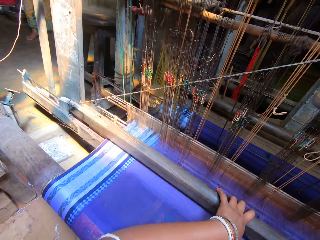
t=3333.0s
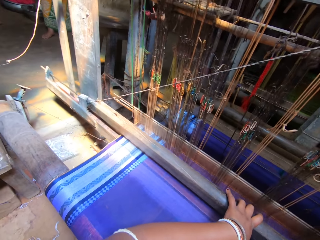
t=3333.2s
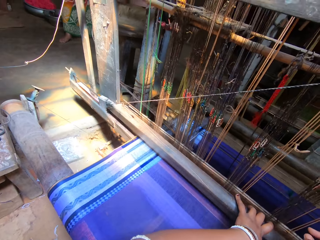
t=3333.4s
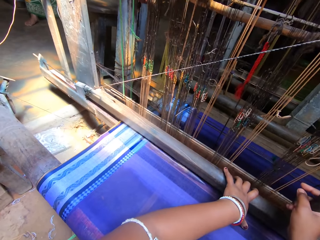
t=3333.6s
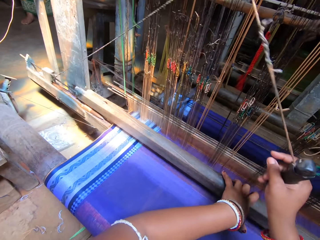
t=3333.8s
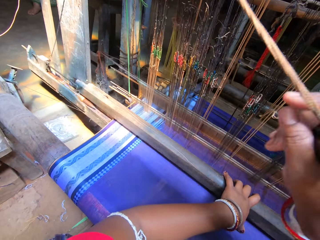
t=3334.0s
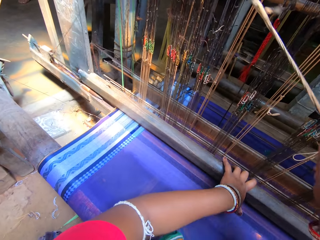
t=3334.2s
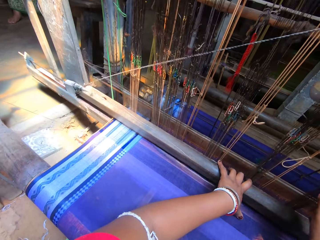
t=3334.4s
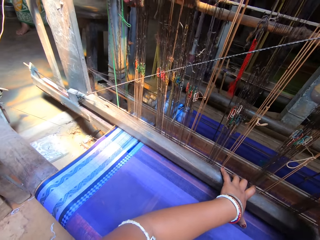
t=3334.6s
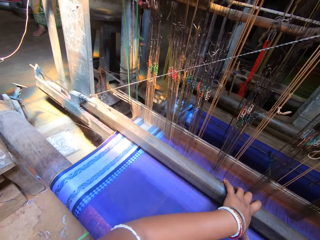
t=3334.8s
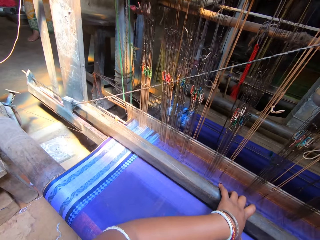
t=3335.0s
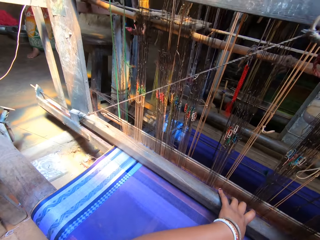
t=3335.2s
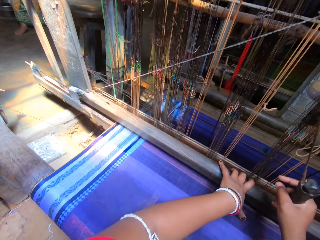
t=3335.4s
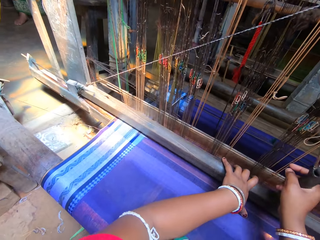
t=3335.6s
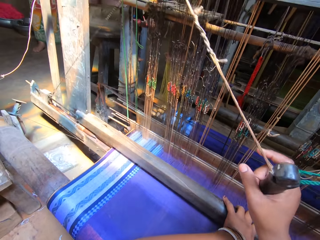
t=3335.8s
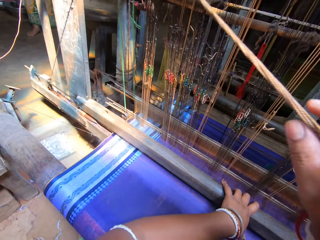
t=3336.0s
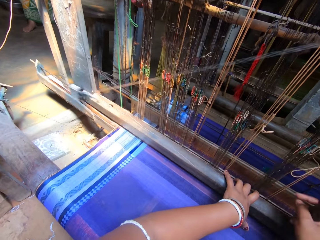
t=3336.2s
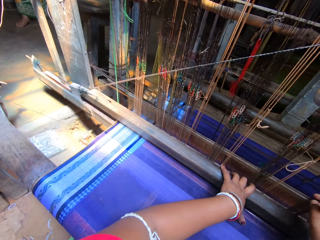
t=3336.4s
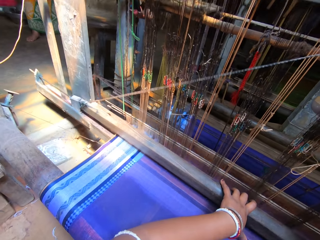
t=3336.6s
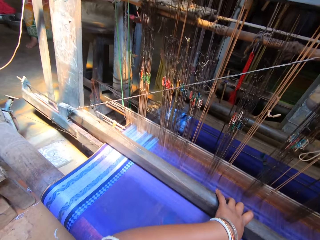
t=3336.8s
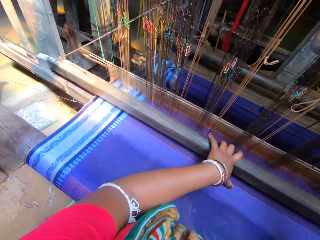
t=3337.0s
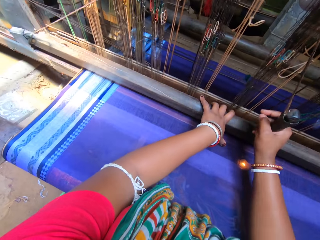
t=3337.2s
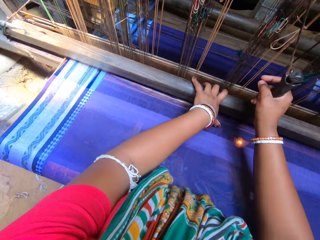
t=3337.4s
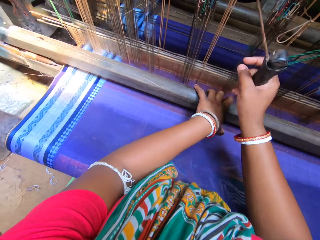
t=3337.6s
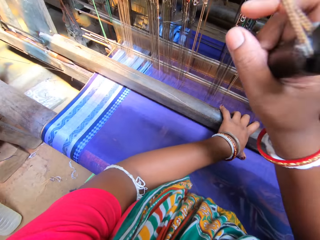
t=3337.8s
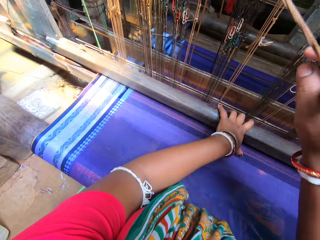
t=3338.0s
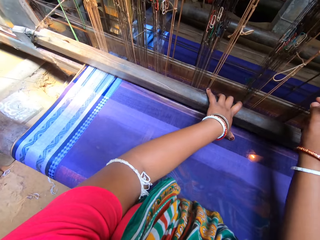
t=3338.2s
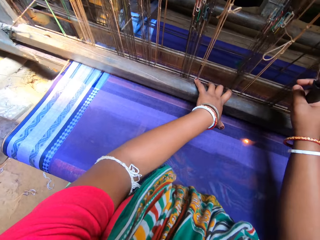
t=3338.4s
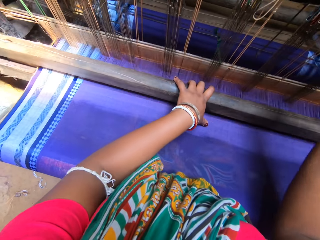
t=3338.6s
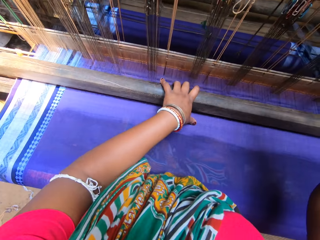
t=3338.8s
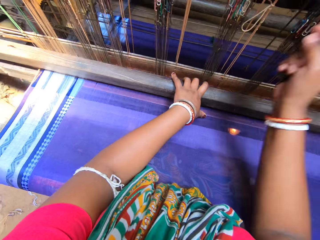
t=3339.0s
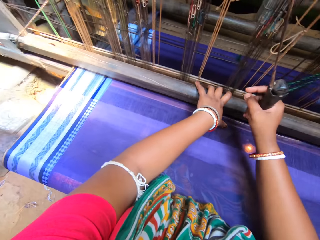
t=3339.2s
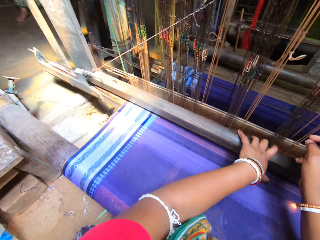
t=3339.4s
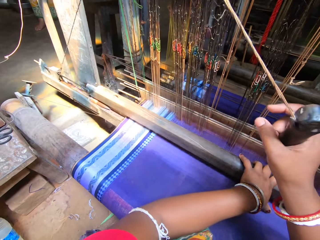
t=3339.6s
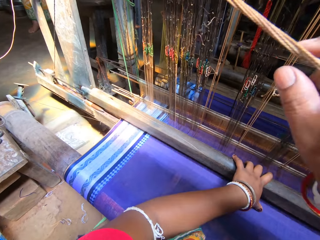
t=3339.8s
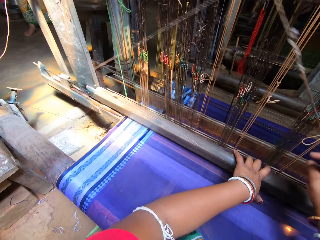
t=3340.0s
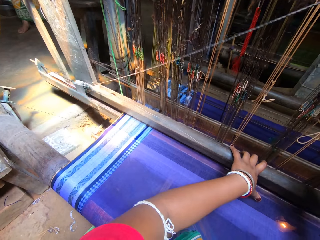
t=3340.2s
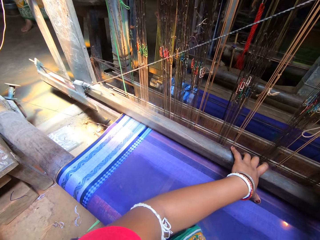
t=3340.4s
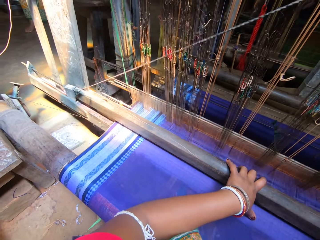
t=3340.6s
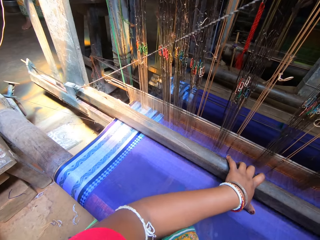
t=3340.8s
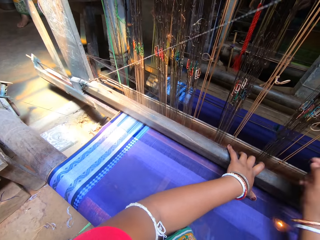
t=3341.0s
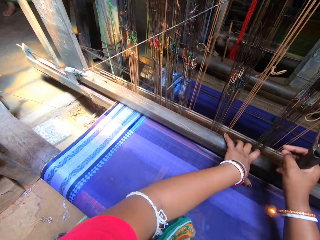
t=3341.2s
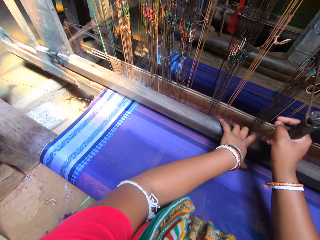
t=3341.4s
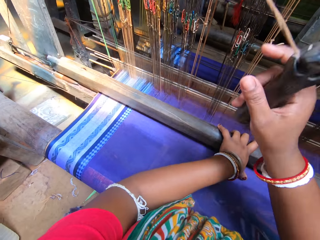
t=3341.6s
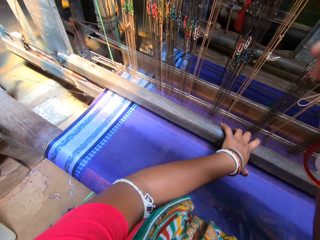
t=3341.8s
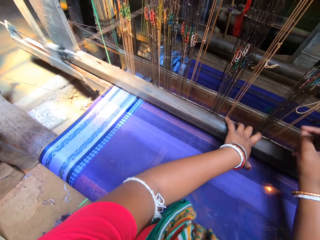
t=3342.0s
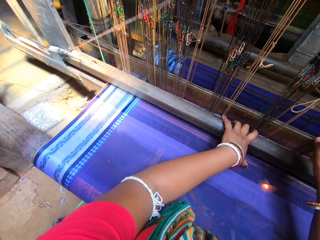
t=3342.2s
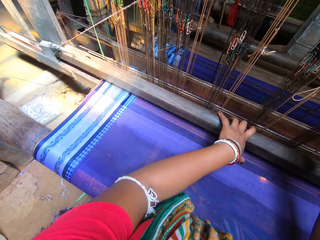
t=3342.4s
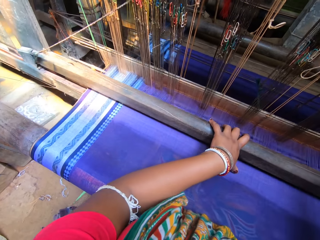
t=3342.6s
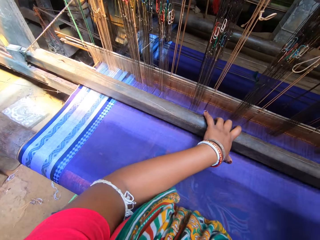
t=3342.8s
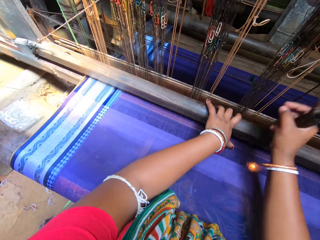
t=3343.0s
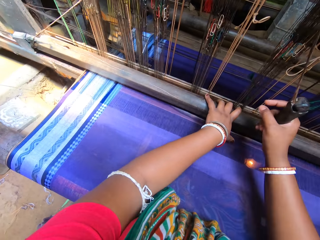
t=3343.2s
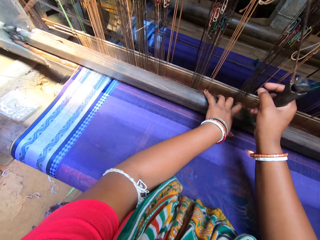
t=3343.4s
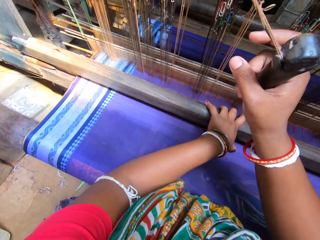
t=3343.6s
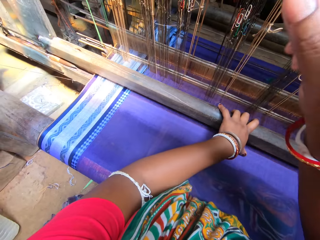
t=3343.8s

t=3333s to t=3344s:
A person speaks to the camera wearer. The camera wearer speaks to the person.

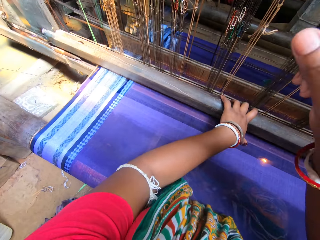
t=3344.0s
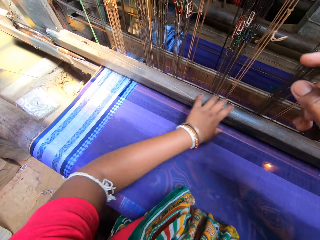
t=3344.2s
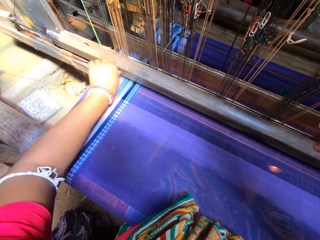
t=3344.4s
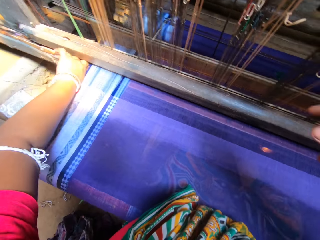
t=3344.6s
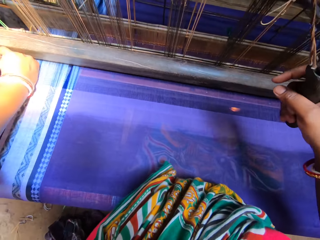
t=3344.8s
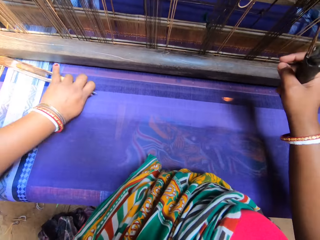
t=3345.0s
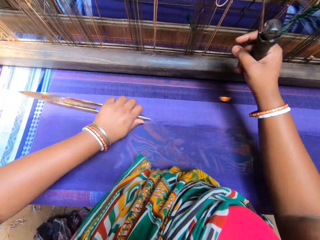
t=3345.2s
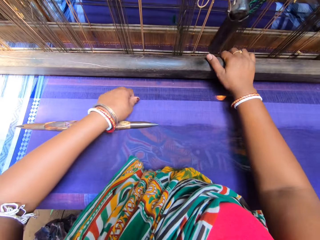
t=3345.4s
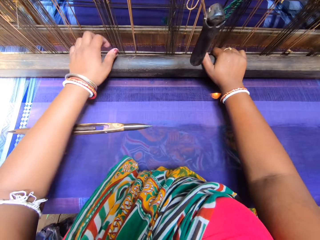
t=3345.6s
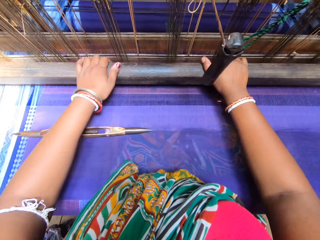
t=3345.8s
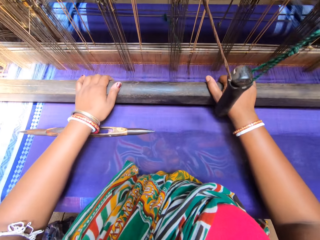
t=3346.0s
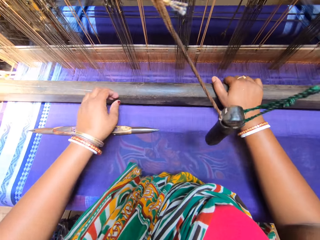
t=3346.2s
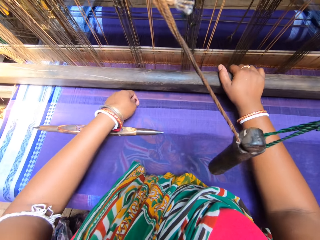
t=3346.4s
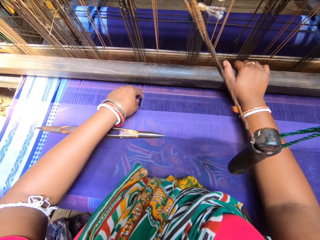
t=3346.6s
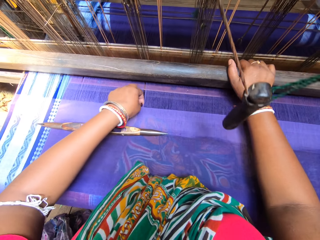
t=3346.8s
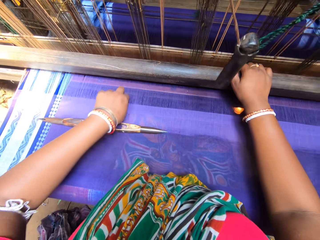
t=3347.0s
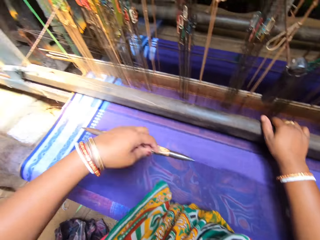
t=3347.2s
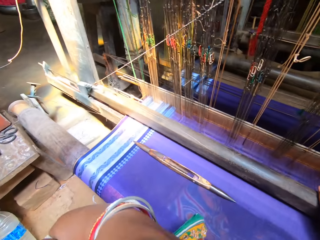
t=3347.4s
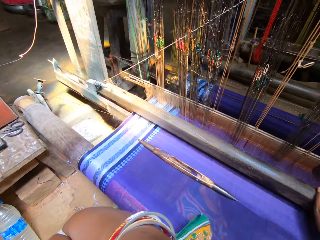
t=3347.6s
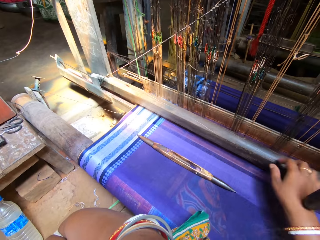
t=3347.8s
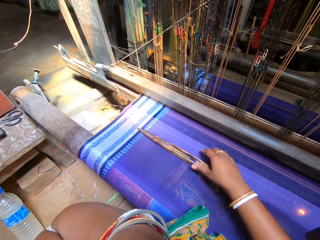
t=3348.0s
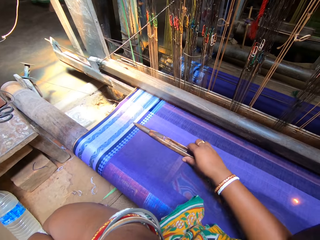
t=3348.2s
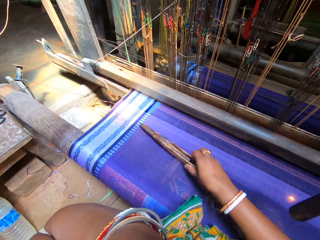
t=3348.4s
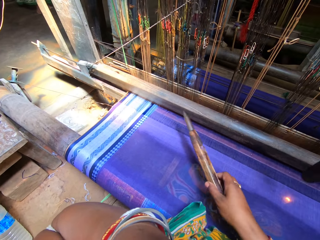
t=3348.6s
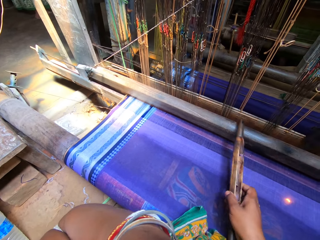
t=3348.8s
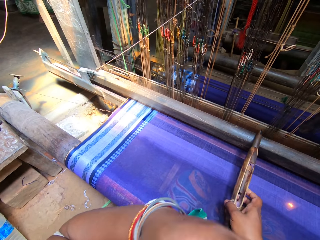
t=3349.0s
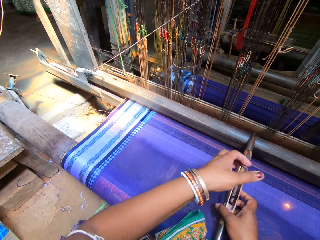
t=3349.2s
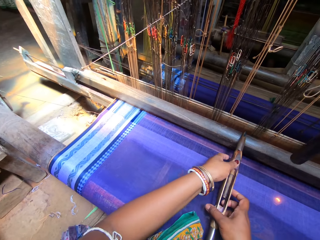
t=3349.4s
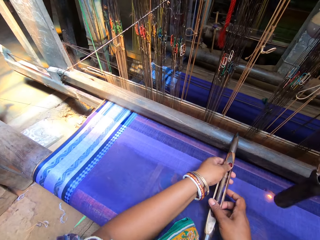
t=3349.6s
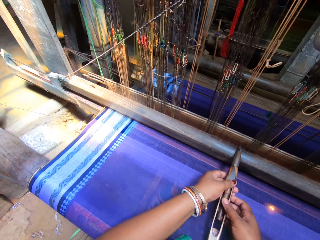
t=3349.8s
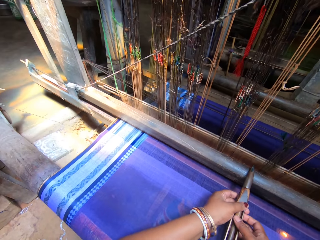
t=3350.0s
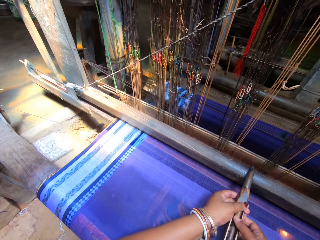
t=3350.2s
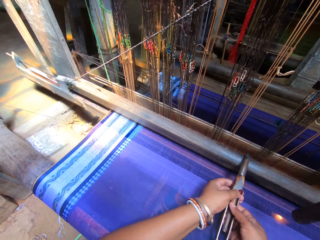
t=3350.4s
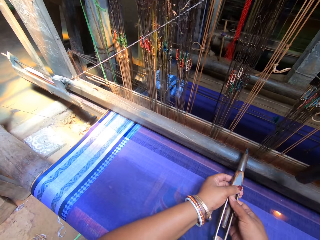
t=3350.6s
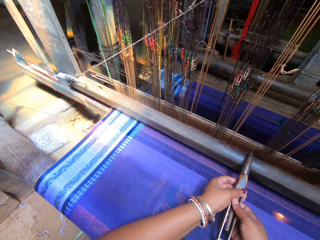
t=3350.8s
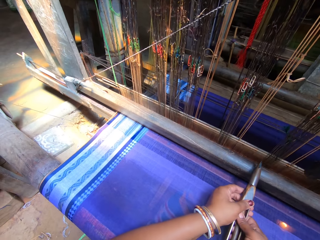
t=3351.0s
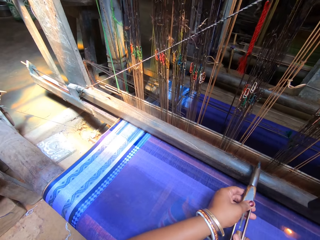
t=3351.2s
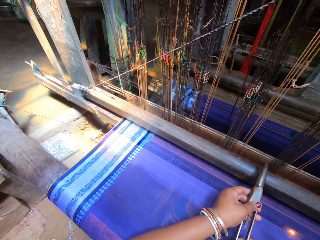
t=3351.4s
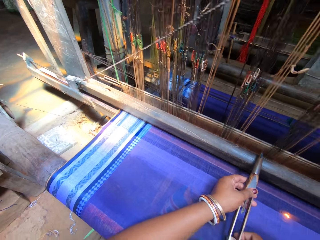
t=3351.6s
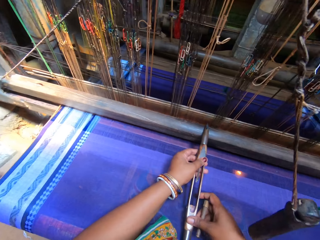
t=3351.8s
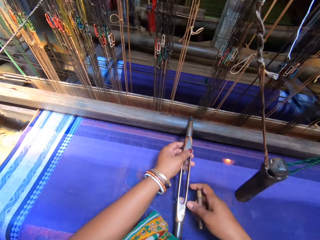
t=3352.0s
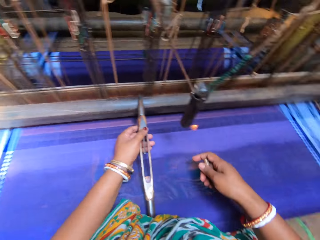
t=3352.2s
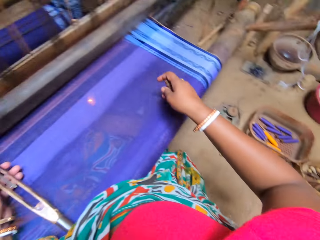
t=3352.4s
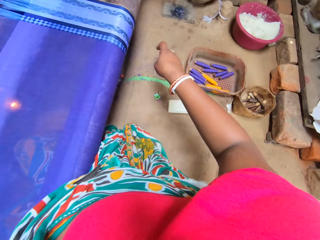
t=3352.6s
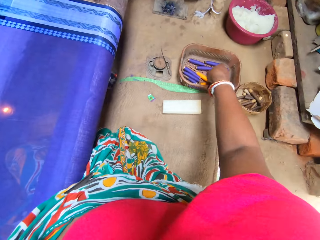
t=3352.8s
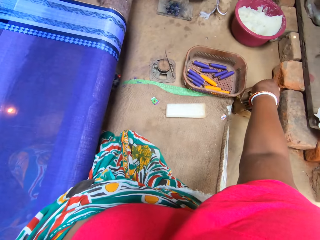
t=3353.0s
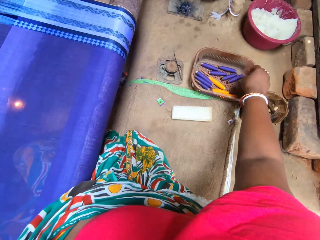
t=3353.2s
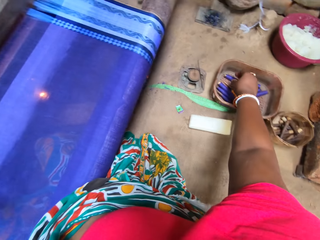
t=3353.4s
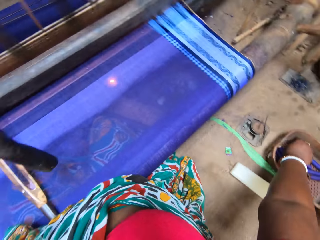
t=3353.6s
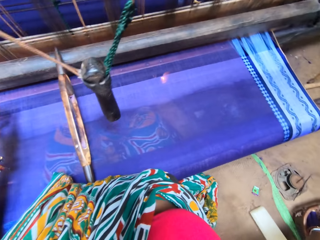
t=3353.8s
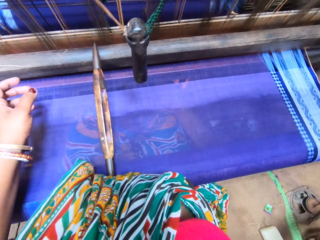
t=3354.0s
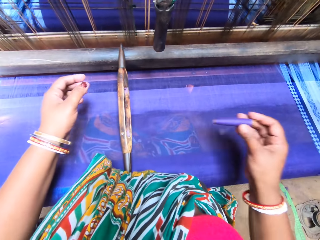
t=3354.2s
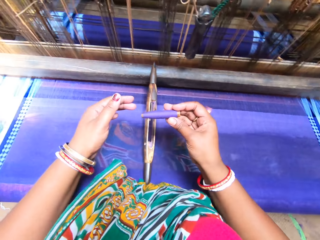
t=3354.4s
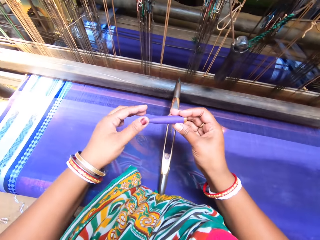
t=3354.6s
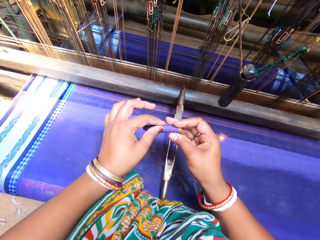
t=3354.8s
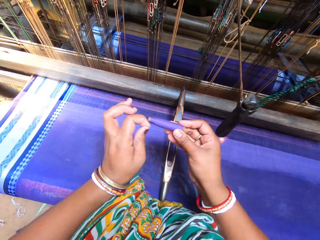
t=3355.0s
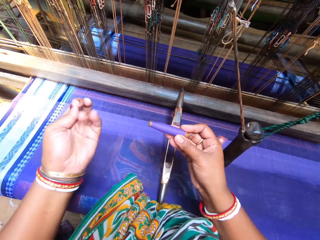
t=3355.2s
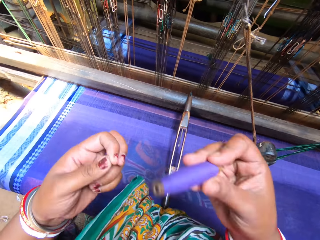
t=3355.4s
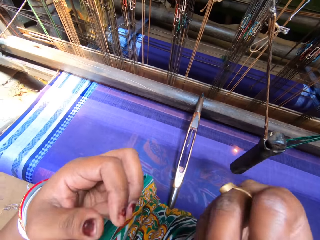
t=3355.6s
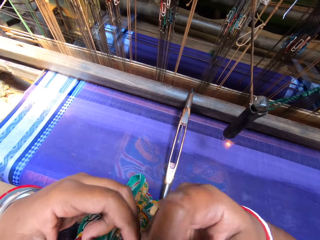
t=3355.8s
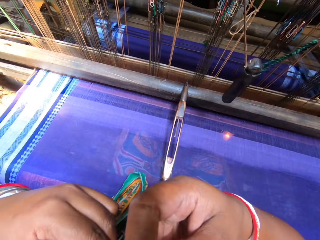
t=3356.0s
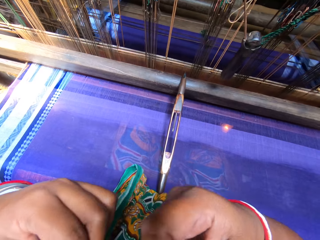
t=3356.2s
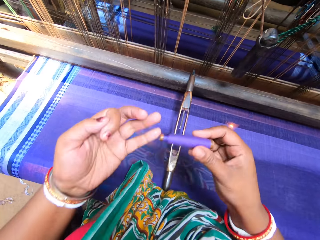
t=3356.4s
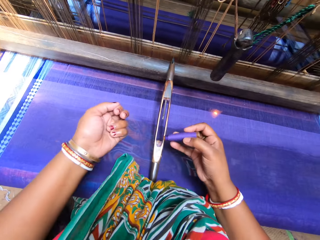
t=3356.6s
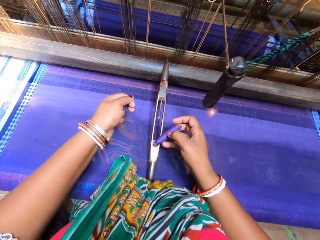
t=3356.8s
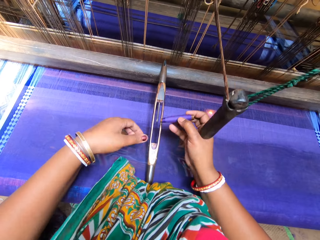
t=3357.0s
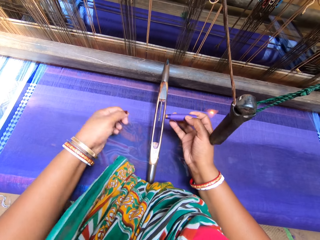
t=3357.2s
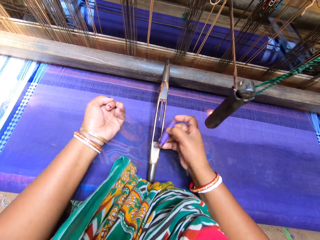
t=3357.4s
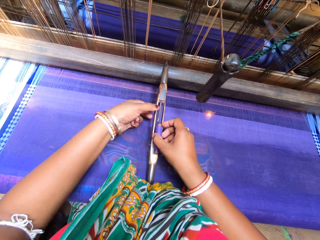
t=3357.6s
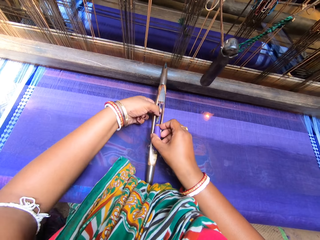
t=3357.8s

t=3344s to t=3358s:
A person speaks to the camera wearer. The camera wearer drags out the wooden shuttle or thread holder from the machine with her left hand. She speaks to the person. She places the thread holder on the cloth. She picks the thread holder from the cloth. She looks at the thread holder. She picks a pirn bobbin or thread from a rack with her right hand. She pulls the thread.
